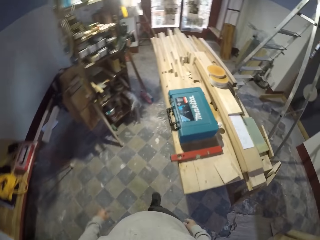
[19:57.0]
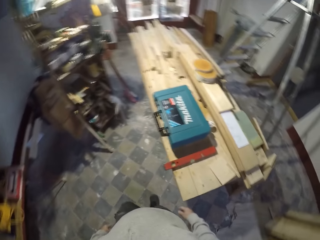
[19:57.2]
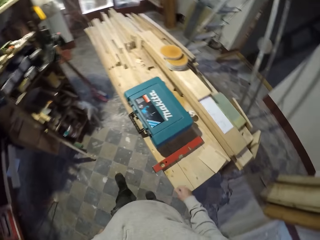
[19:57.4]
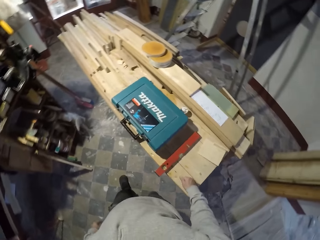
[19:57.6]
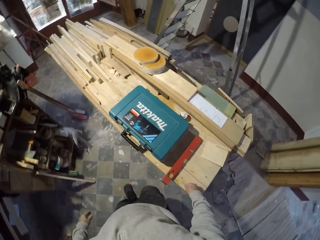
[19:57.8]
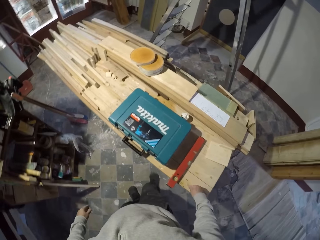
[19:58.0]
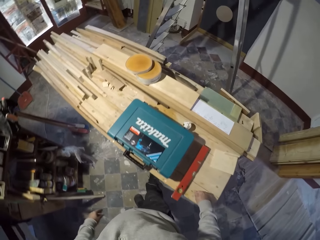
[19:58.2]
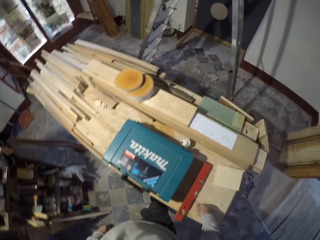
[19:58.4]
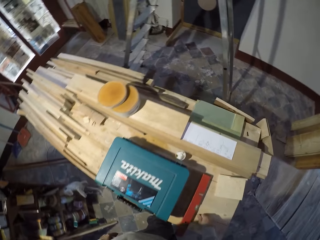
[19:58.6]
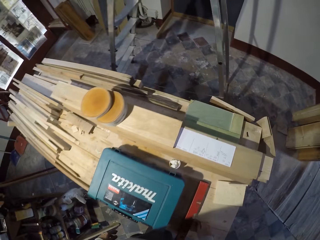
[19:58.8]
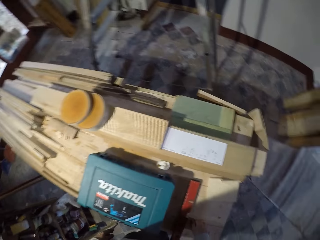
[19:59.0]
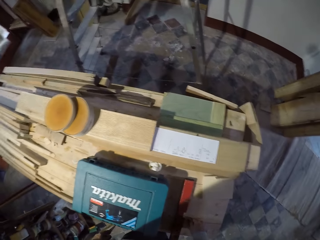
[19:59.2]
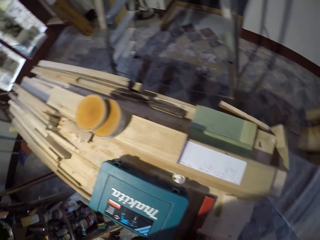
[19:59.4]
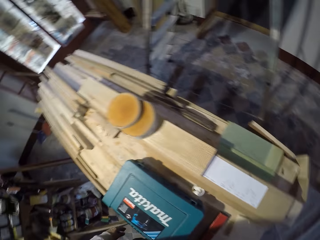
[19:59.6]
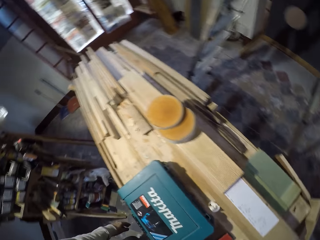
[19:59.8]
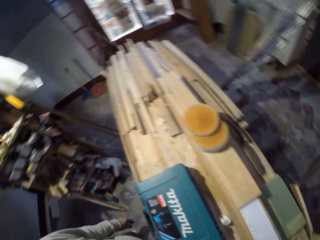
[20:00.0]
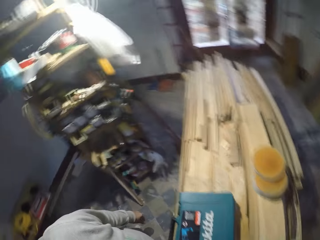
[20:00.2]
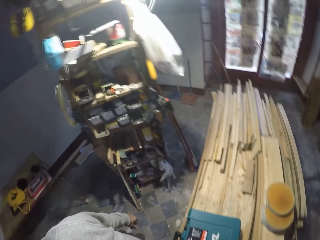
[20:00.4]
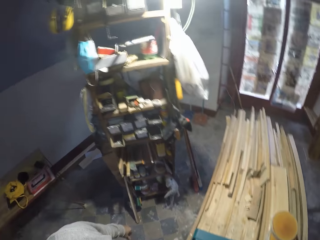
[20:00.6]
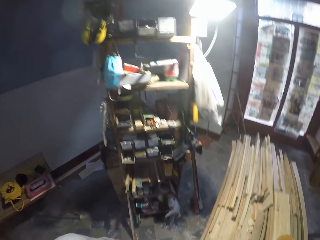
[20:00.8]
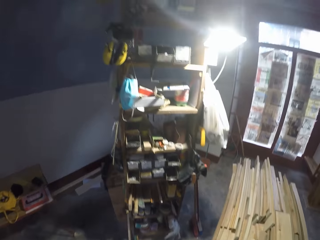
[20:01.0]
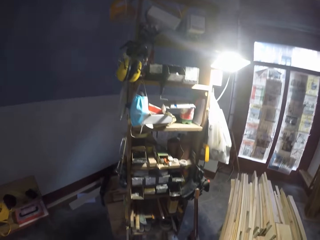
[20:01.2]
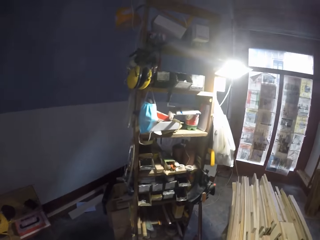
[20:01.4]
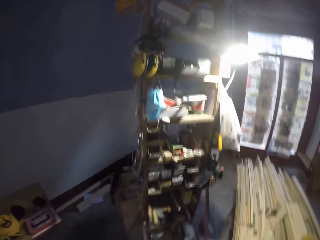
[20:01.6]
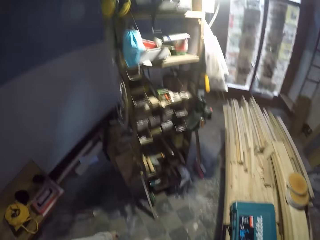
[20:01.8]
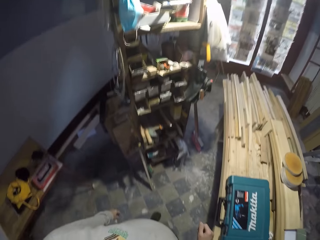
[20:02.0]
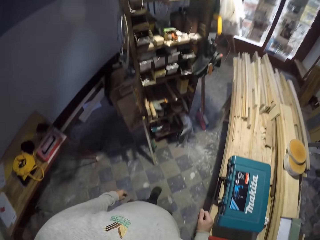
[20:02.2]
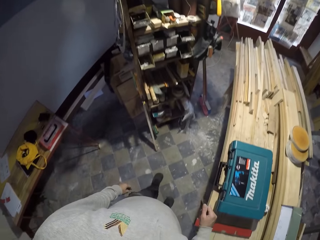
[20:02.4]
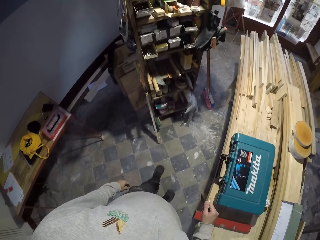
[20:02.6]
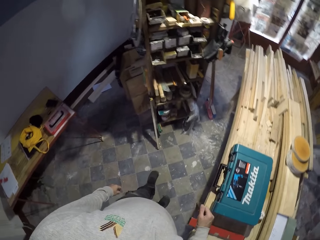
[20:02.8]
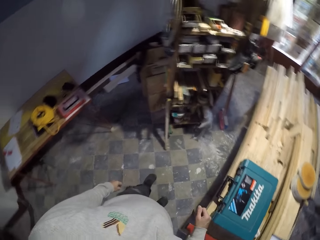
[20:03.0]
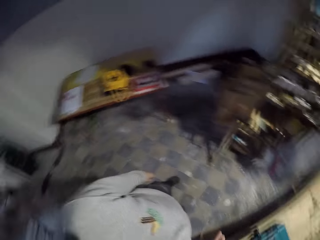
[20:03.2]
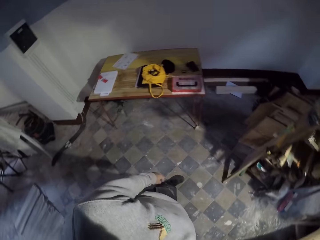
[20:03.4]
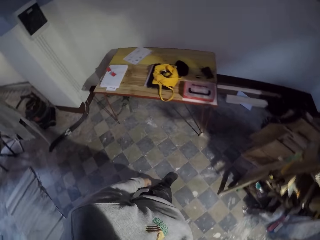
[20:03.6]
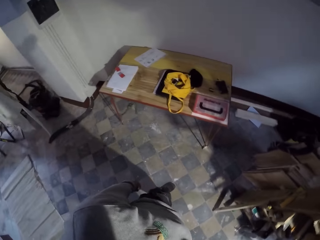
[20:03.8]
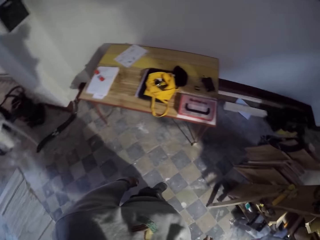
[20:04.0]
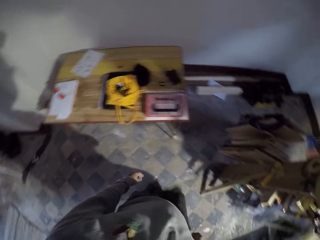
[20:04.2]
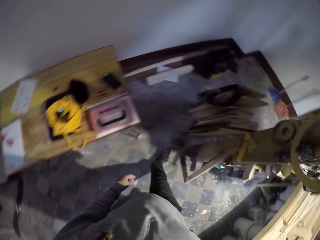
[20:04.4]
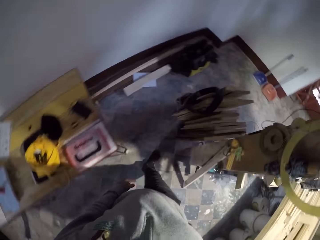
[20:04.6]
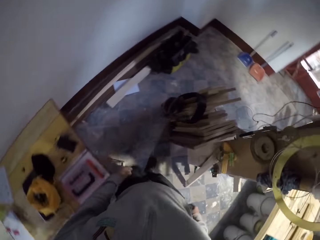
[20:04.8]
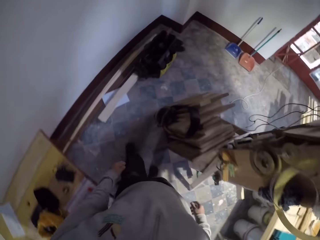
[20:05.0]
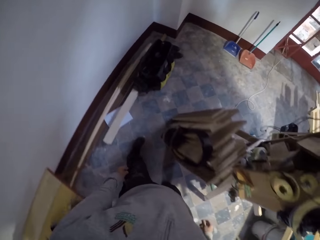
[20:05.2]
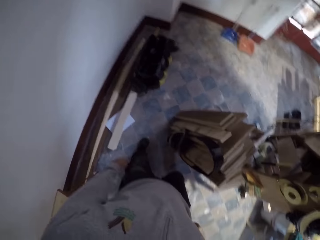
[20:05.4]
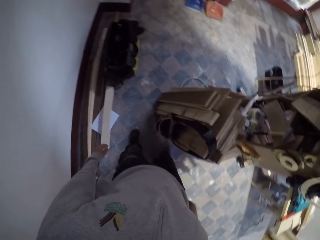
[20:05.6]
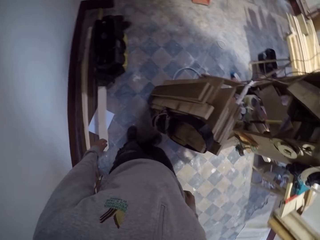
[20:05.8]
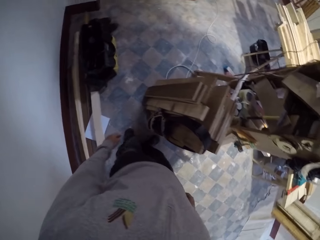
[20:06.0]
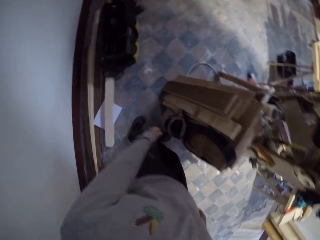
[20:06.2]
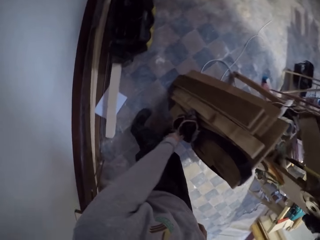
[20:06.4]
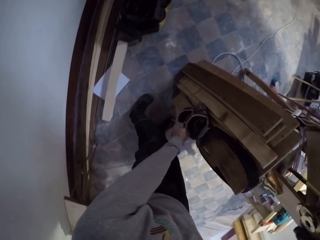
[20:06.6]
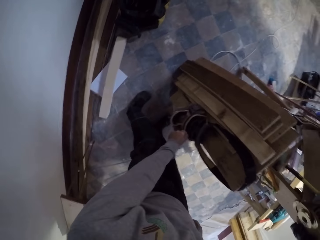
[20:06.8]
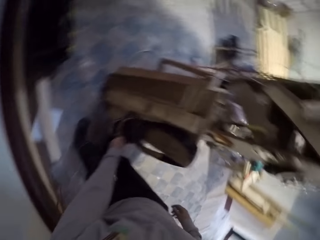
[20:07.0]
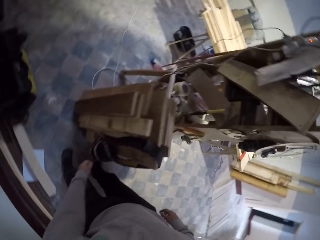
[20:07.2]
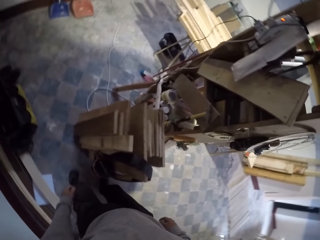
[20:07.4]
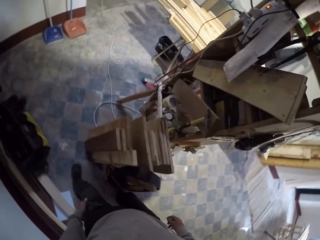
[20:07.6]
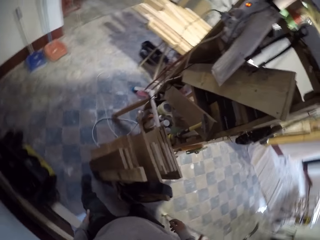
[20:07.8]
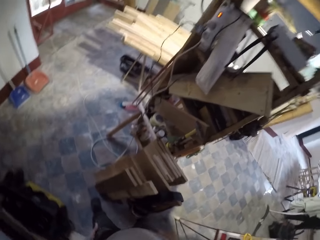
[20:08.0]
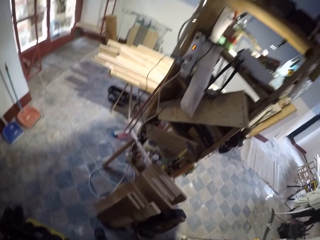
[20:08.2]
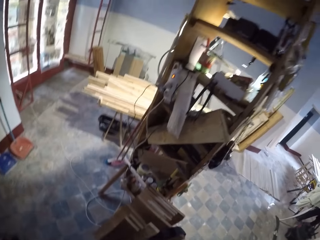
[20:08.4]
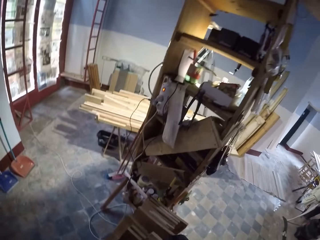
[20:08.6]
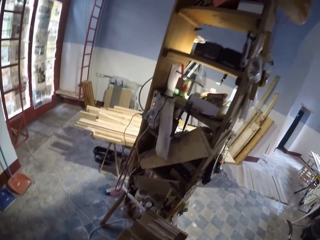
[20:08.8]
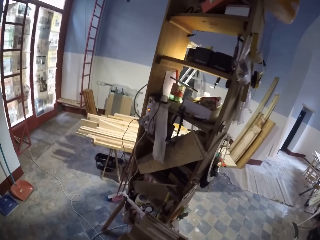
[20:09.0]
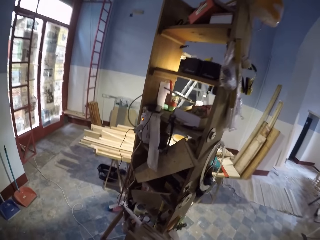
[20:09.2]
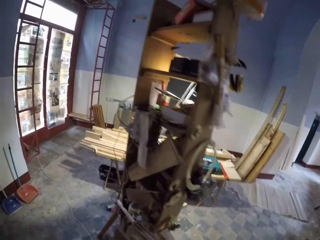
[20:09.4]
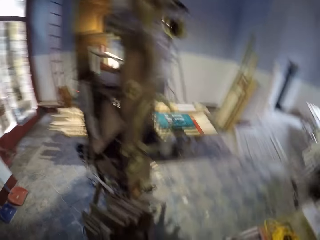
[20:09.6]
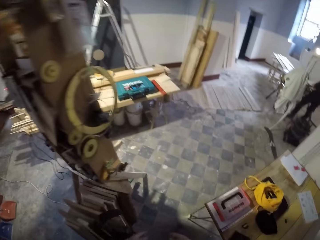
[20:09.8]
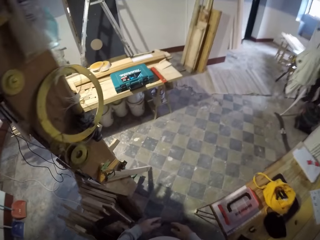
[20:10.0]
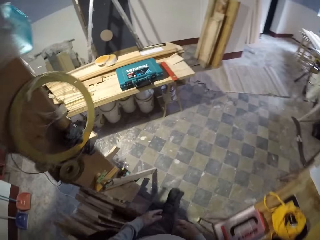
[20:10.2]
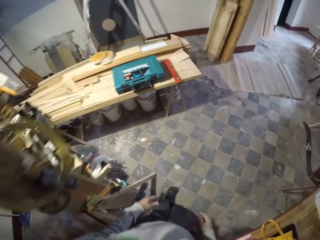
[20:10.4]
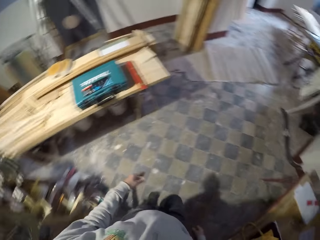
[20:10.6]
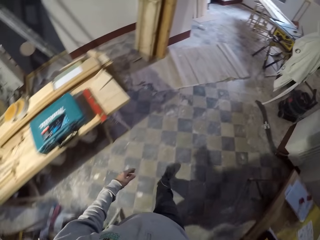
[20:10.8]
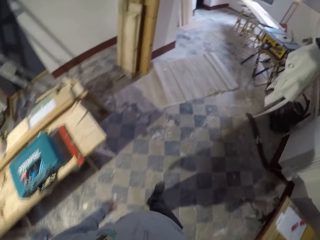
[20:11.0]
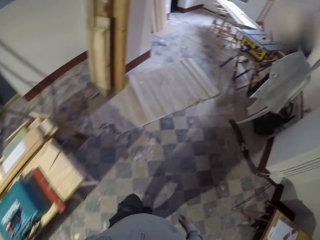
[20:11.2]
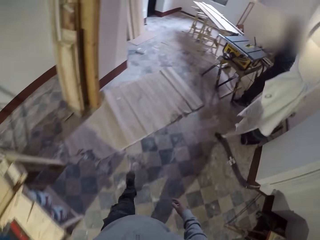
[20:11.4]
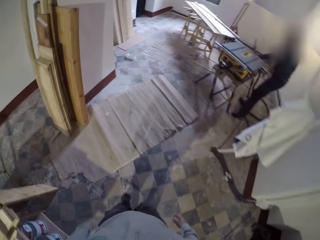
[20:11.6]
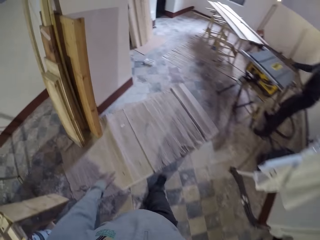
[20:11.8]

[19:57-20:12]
The camera wearer looks around the table. They turn around the room. They look around the room. They walk around the room. They touch something on a wood. They look around the room. They walk around the room.

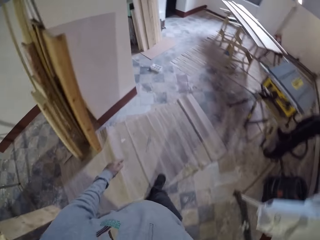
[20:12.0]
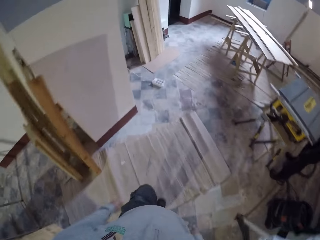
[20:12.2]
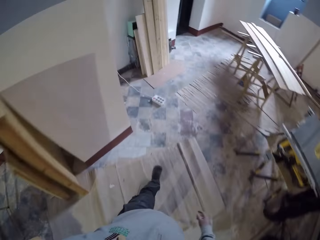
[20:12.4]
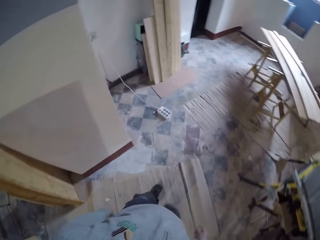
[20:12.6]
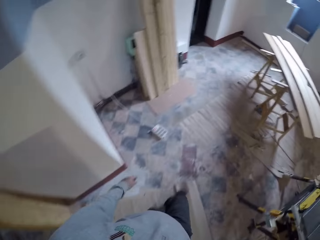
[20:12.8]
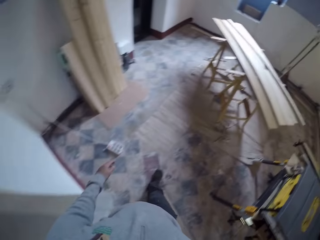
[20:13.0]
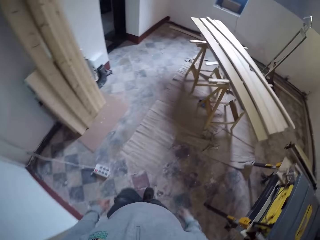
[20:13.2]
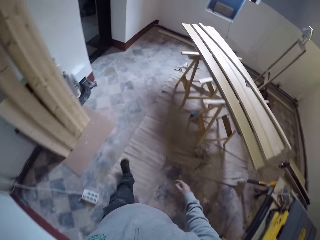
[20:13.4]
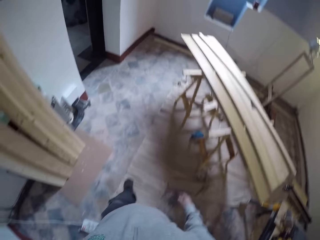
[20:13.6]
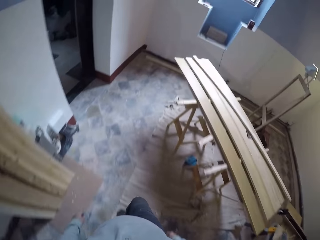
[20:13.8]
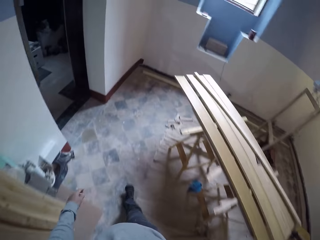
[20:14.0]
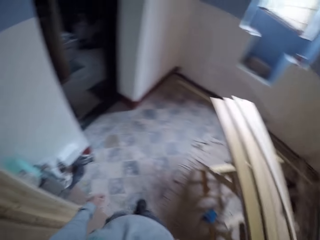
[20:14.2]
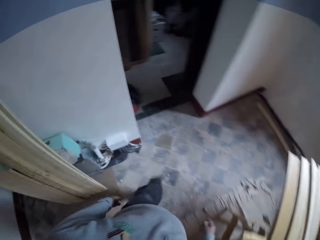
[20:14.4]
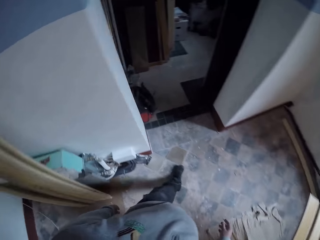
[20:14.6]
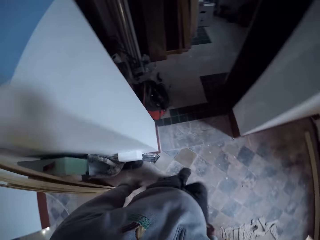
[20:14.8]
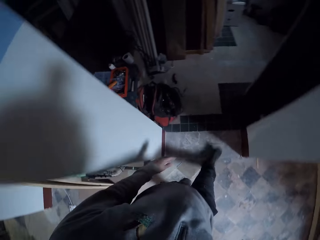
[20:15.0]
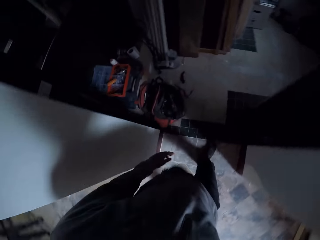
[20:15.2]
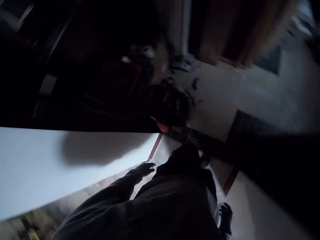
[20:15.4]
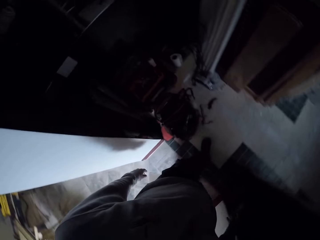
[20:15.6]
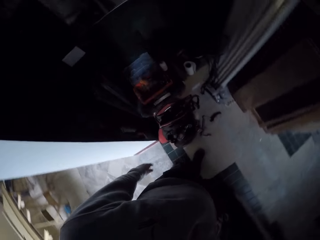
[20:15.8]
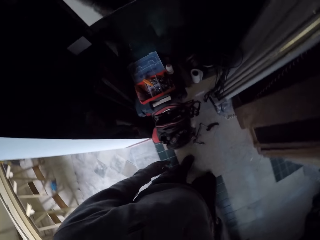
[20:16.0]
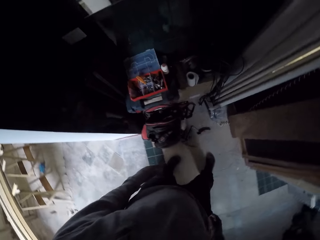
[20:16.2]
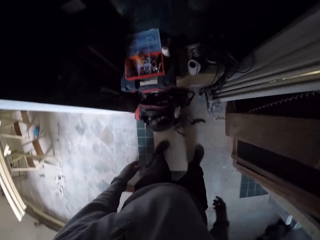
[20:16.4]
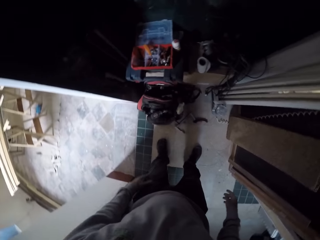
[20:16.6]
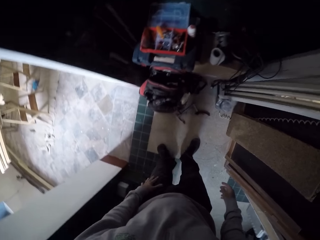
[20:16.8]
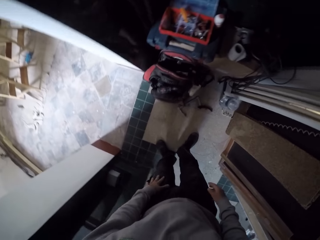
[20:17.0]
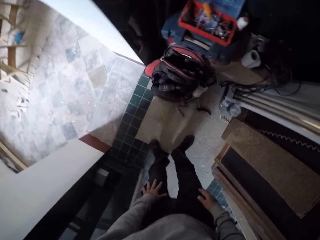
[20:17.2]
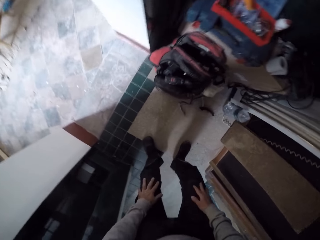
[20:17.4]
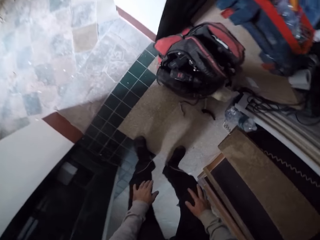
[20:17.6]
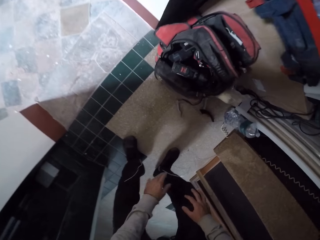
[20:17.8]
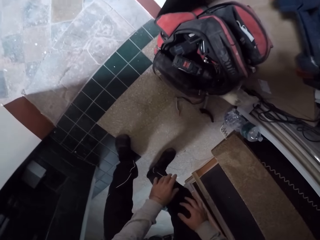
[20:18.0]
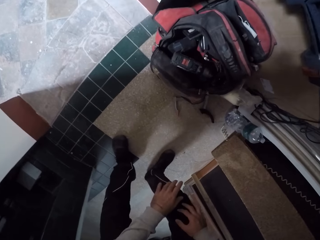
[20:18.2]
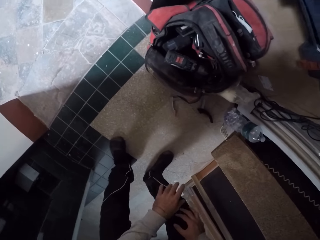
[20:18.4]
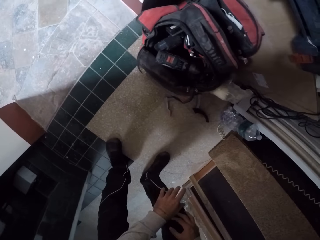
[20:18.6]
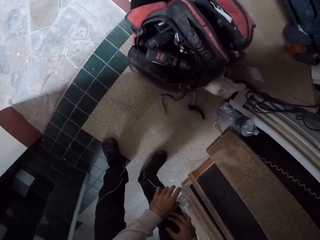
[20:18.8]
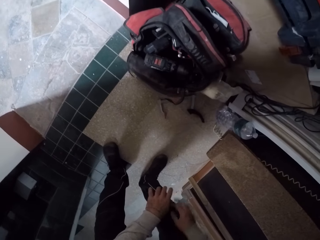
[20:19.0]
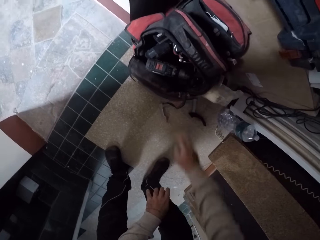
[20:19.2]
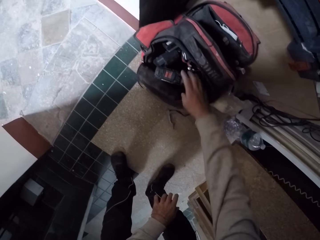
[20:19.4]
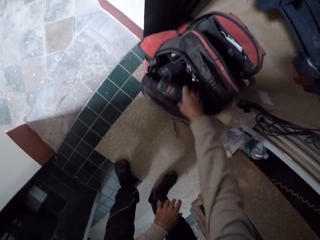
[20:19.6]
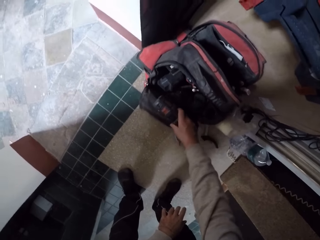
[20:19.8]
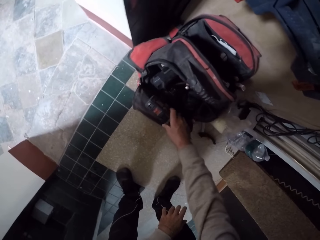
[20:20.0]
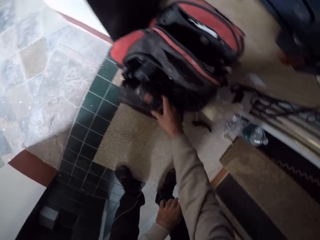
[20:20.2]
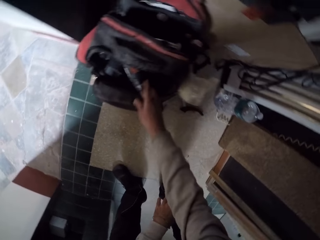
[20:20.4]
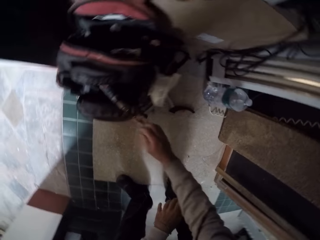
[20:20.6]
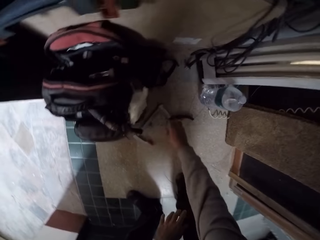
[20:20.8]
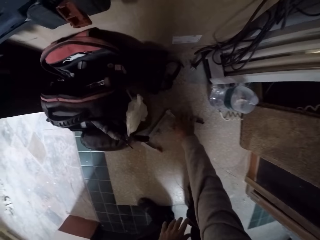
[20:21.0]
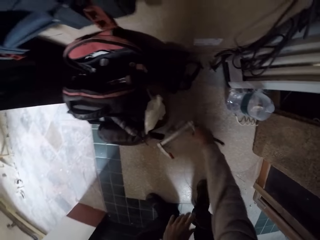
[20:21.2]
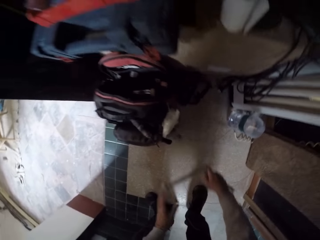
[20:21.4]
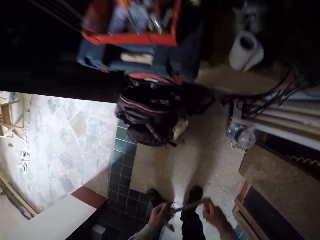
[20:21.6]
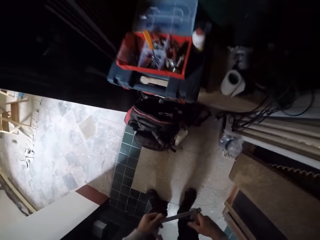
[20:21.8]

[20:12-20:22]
The camera wearer bends slightly. They touch a bag. They pick up a Vernier caliper from the floor.
